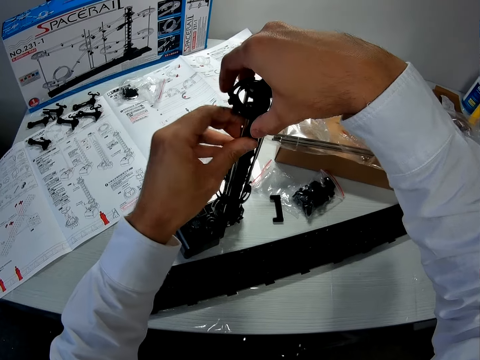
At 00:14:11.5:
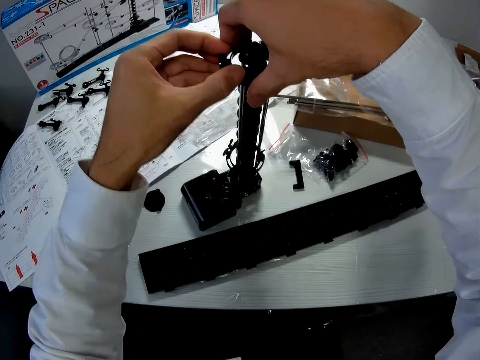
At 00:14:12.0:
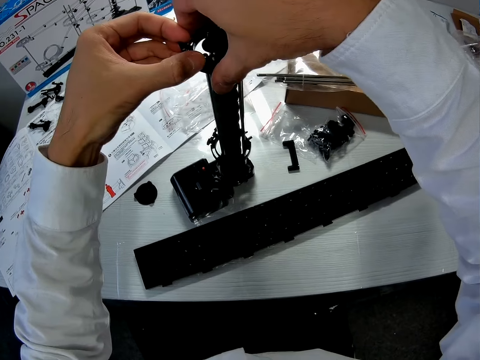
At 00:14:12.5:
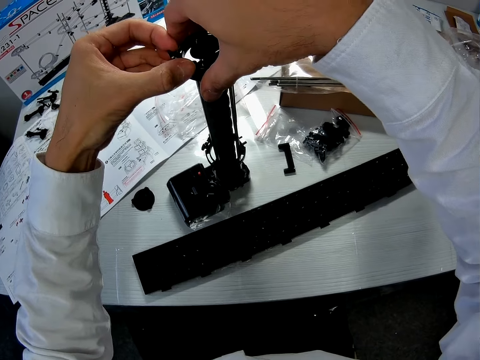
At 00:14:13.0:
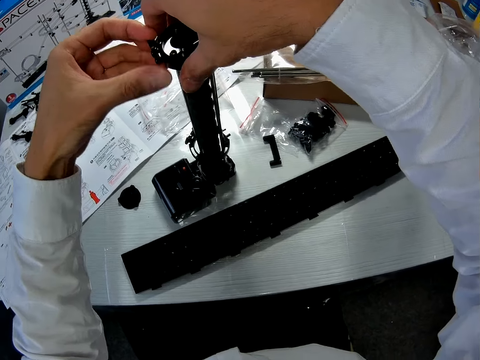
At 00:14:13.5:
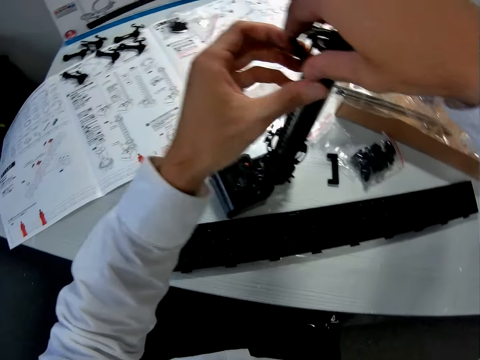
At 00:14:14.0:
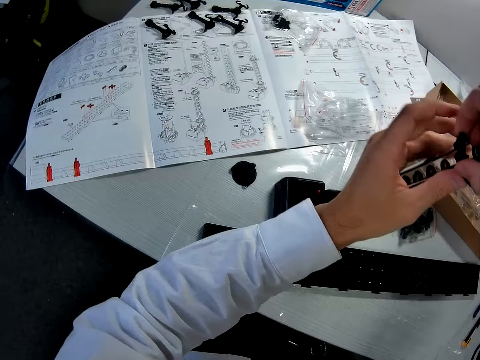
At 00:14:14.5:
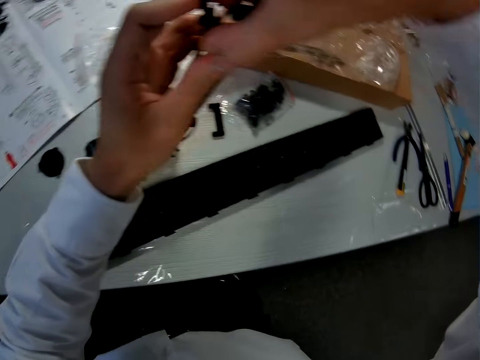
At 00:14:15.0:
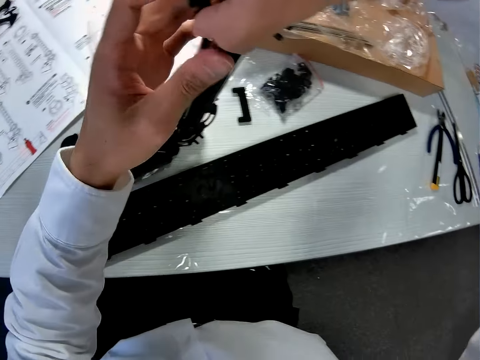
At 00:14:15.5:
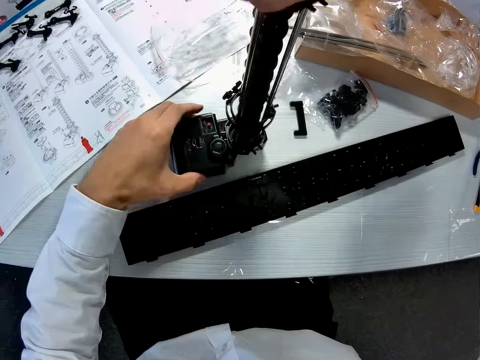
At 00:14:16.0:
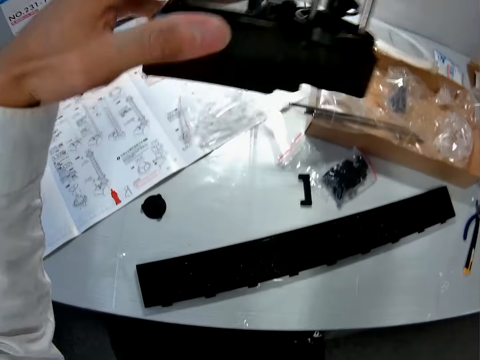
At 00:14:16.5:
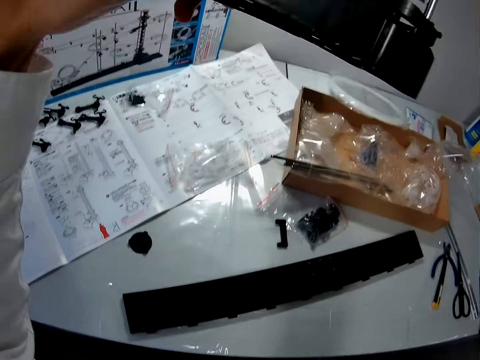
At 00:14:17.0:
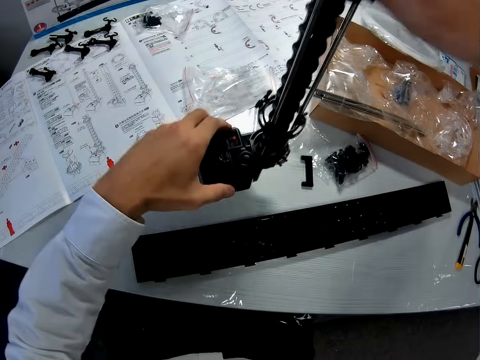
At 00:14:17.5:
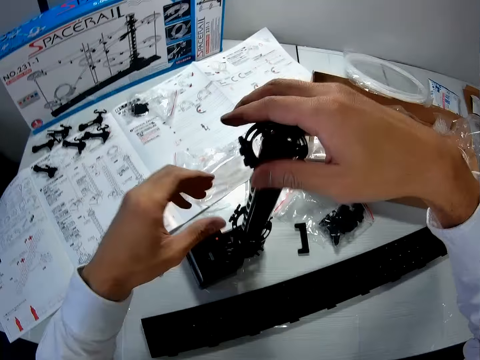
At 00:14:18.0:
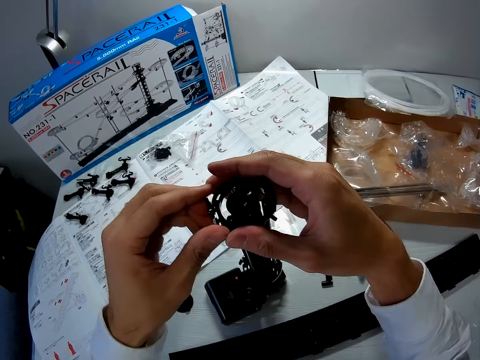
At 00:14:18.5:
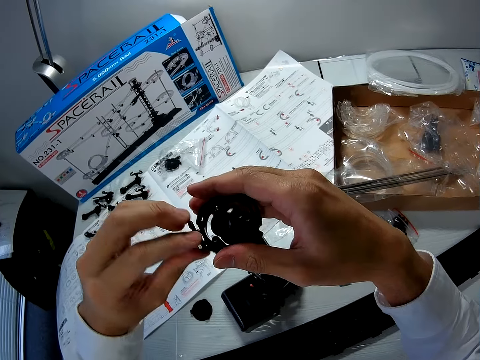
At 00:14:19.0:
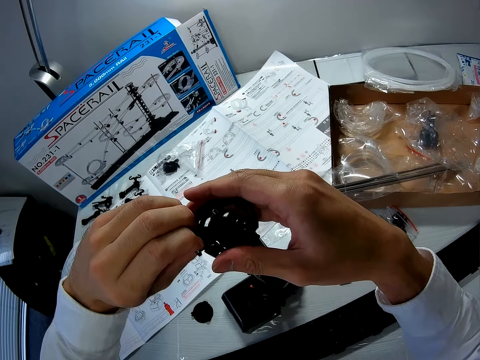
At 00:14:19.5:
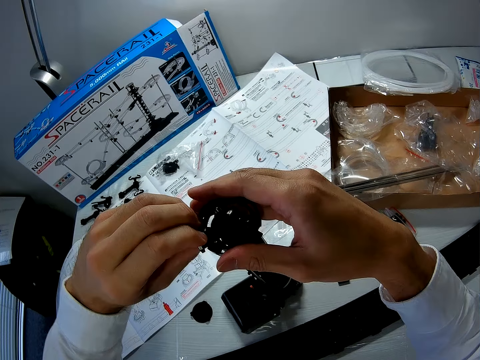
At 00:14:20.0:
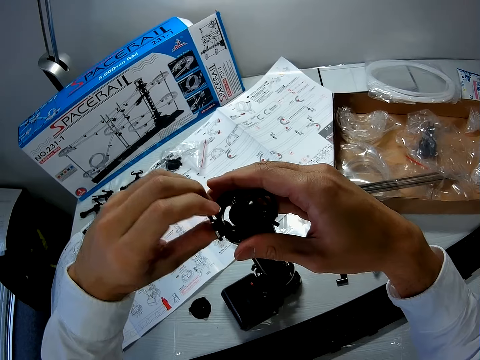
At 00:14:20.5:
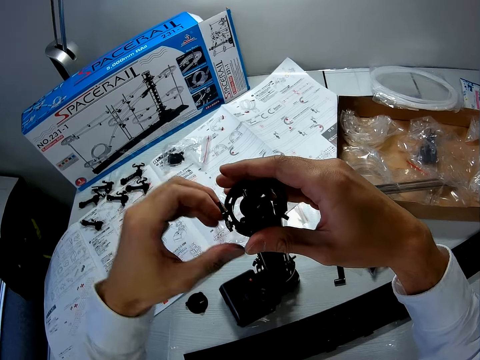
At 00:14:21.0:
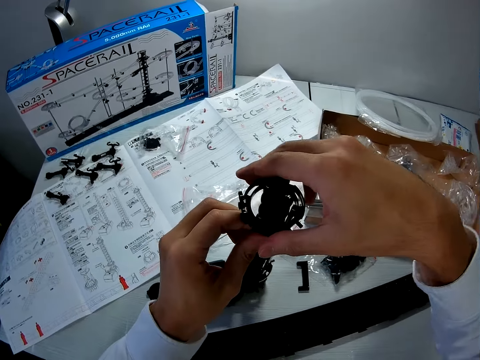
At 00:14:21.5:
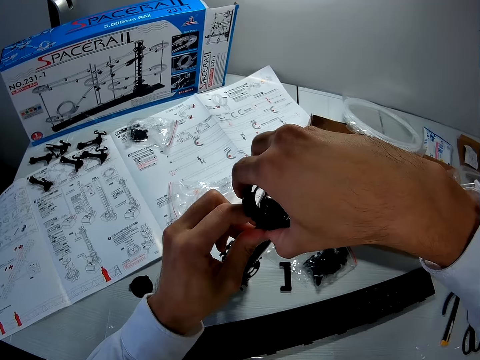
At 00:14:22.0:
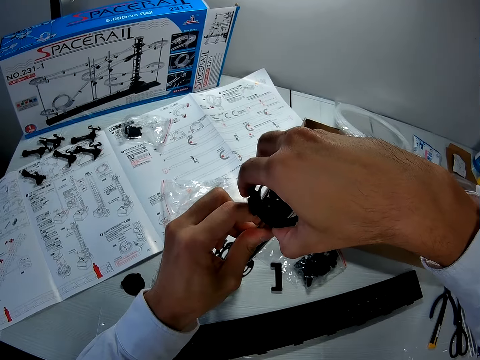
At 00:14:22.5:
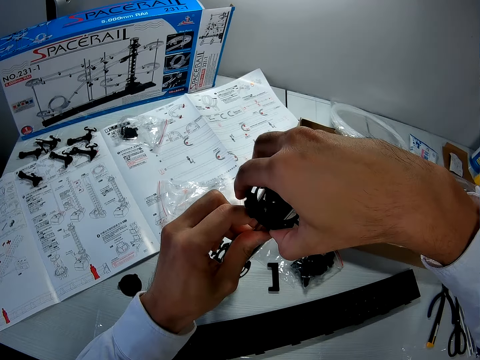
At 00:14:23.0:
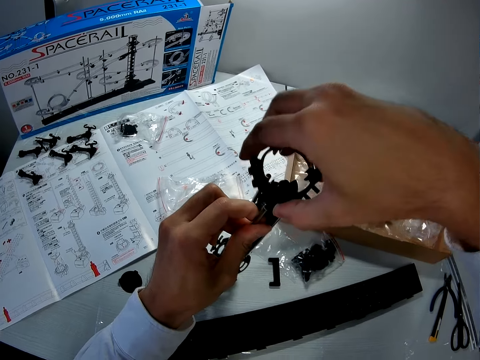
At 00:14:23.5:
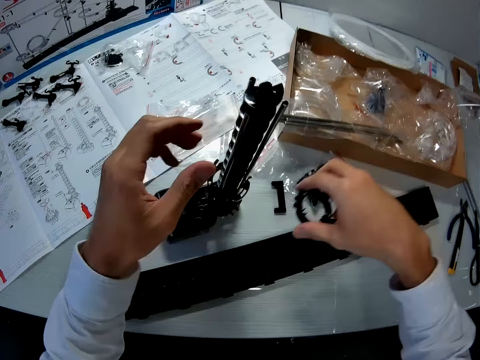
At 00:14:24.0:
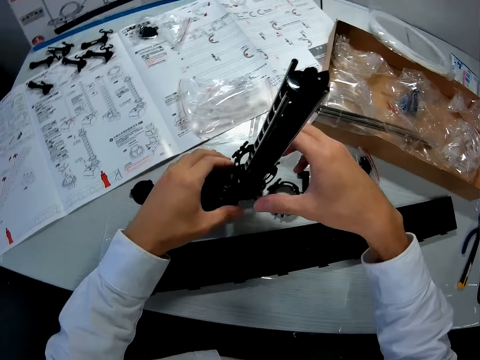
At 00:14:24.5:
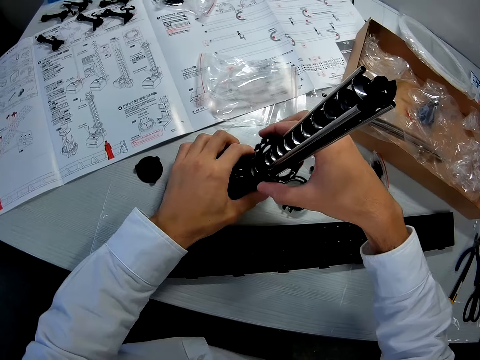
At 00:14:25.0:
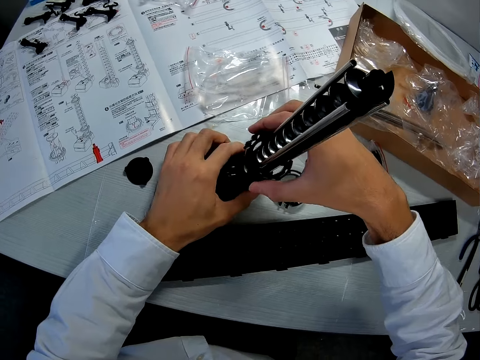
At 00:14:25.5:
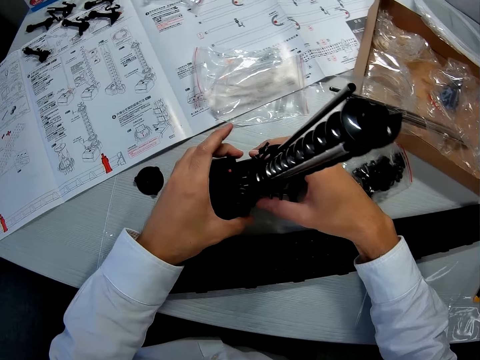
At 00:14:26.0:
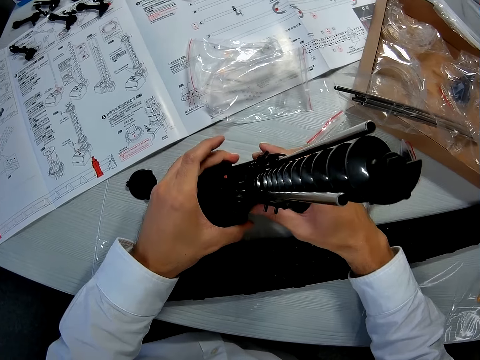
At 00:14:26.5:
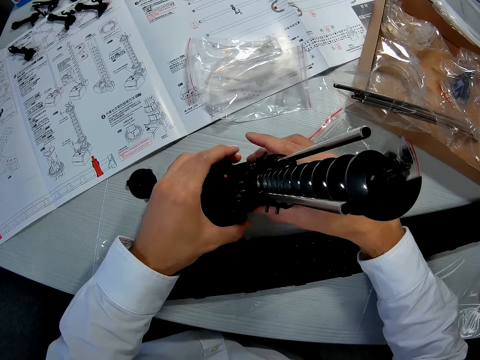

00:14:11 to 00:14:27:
The camera wearer pulls out something from the elevator ring using his left hand. He drops his left hand to the base of the structure. He takes up the craft from the table with his left hand. He drops the craft back on the table. He lifts his left hand to an object on the elevator ring. He adjusts the top of the craft. He pulls out the object. He moves his left hand off the object to another position on the toy. He pulls out the elevator ring from the craft with his right hand. He moves his left hand off the toy. He places the elevator ring in his right hand on the table. He holds the base of the toy with his left hand. He adjusts the craft and pulls out another elevator ring from the structure with his right hand.

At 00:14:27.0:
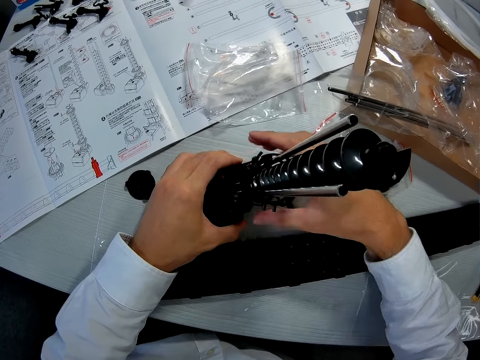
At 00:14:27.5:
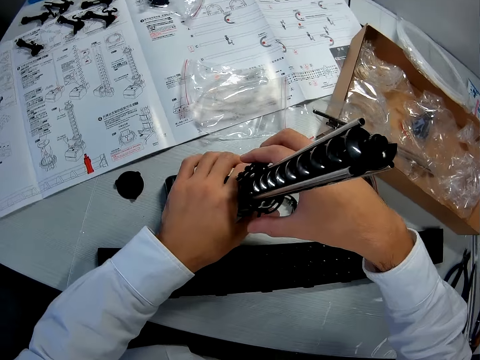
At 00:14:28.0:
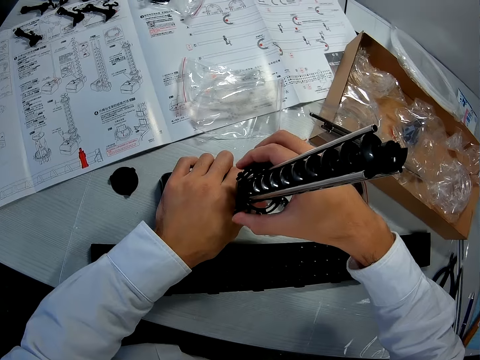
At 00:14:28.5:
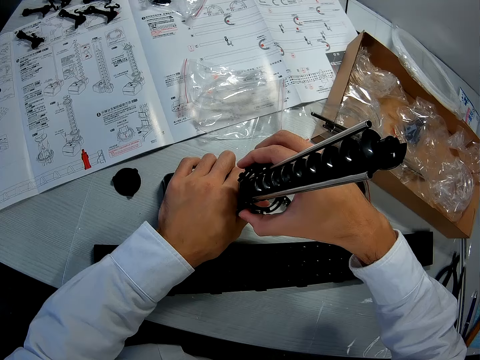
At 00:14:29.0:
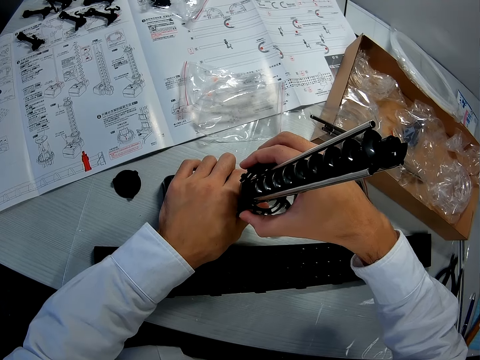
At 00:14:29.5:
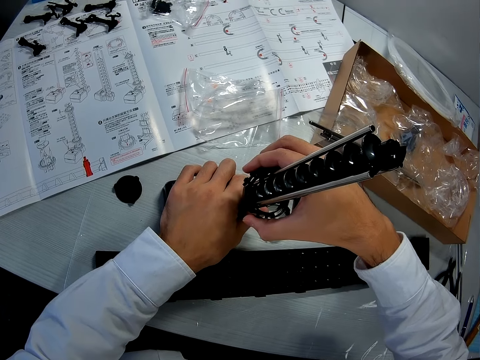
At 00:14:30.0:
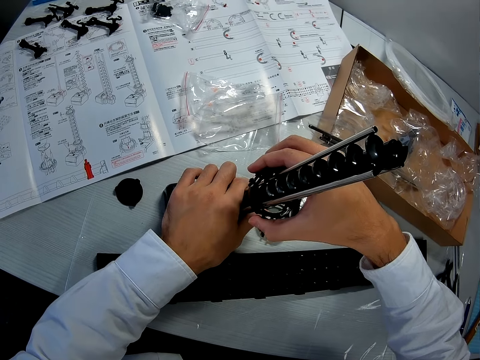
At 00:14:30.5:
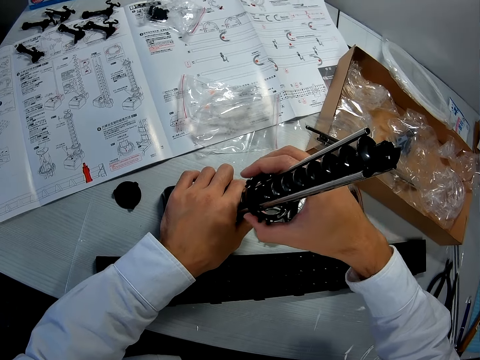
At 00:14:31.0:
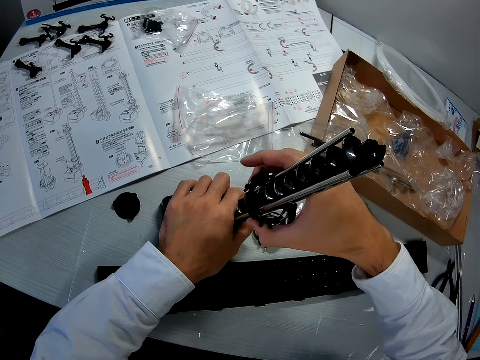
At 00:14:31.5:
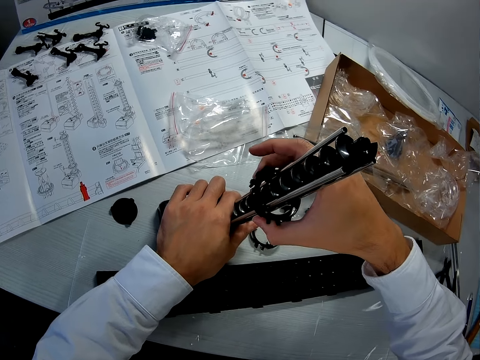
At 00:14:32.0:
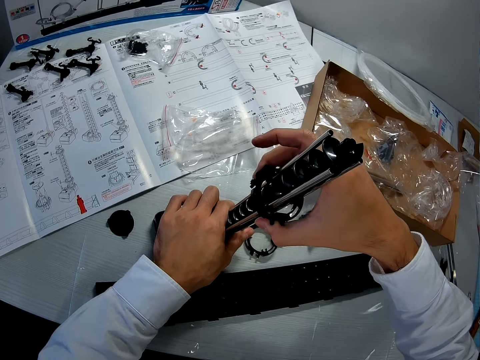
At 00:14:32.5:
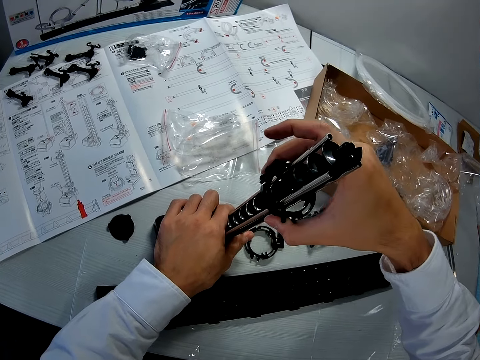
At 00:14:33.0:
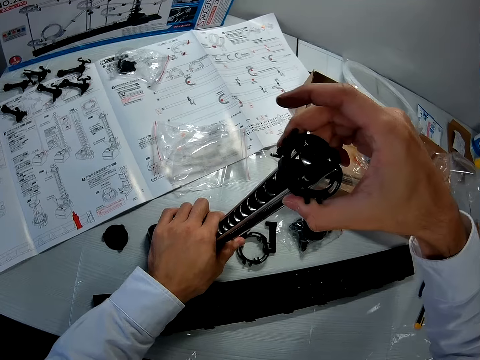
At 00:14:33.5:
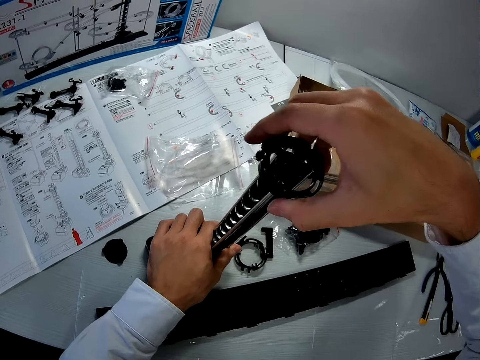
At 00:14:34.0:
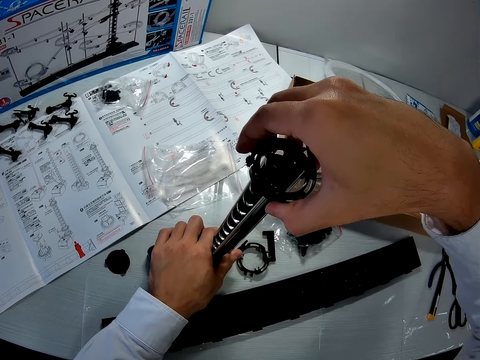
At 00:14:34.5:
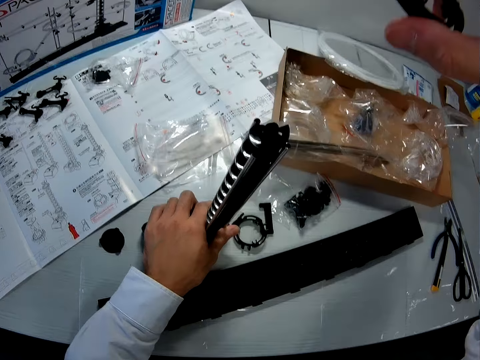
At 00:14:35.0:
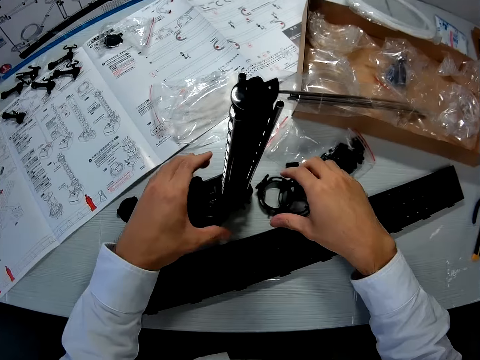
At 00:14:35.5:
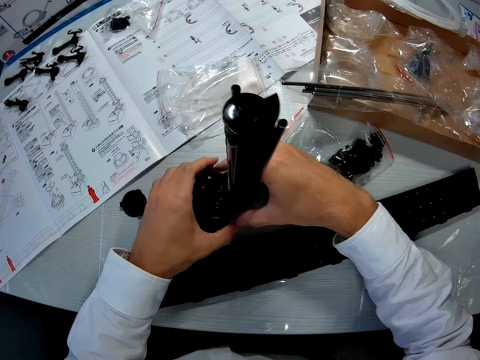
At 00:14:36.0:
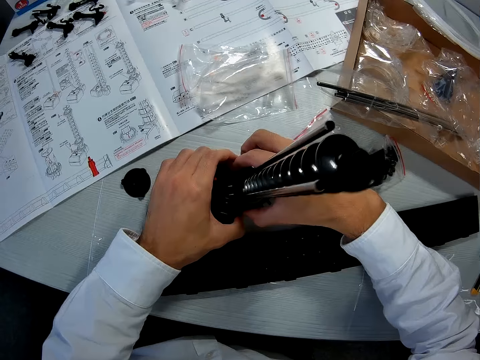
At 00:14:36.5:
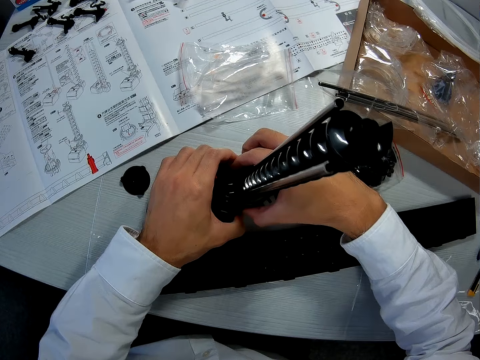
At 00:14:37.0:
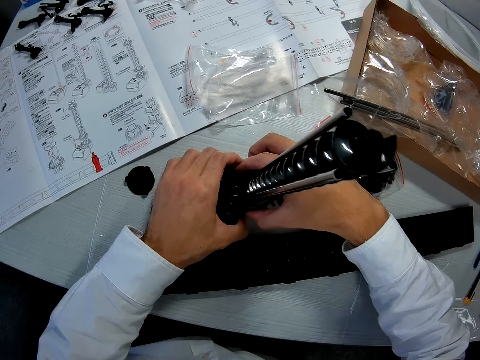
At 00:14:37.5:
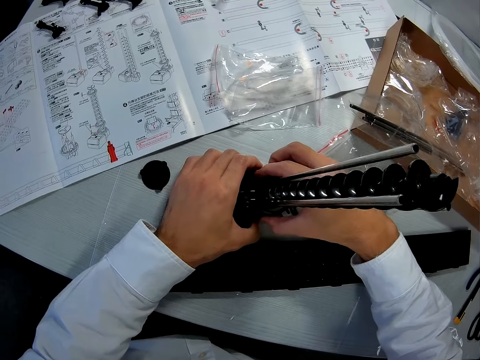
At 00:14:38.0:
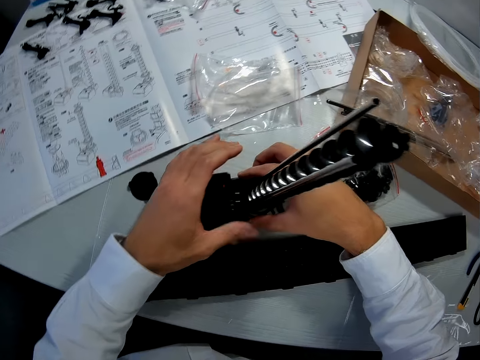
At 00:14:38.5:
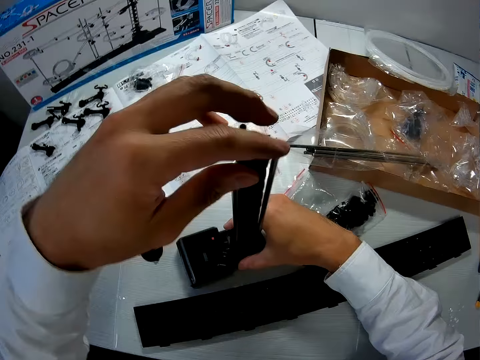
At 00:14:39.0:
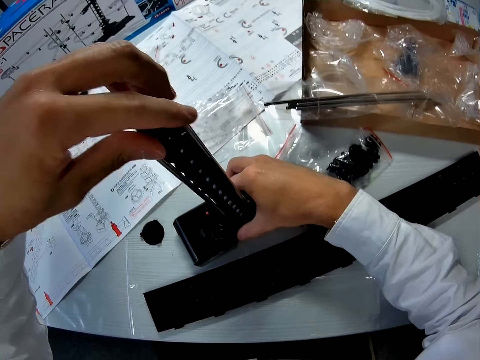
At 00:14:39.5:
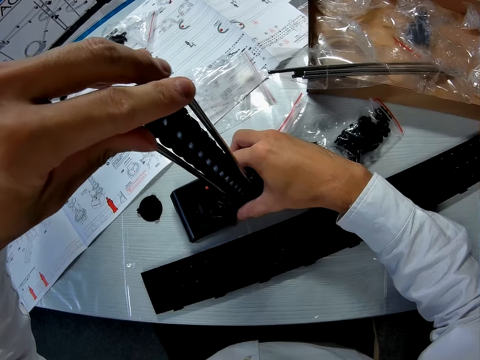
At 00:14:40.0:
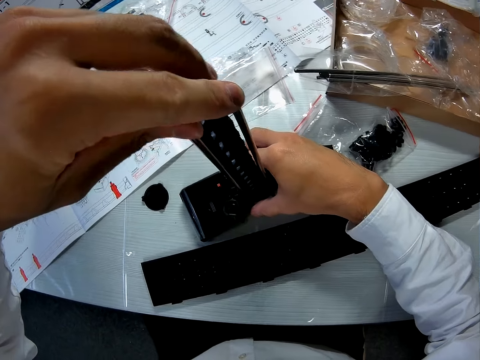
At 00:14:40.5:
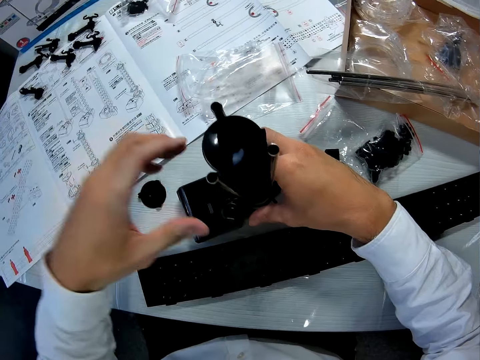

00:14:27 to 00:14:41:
The camera wearer pulls up the bottom ring of the craft. They place the ring on the table. They adjust the craft. They pull out another elevator ring from the structure using the right hand. They lift the left hand from the base to the top of the structure. They hold the top of three rail joining sticks with the left hand.
